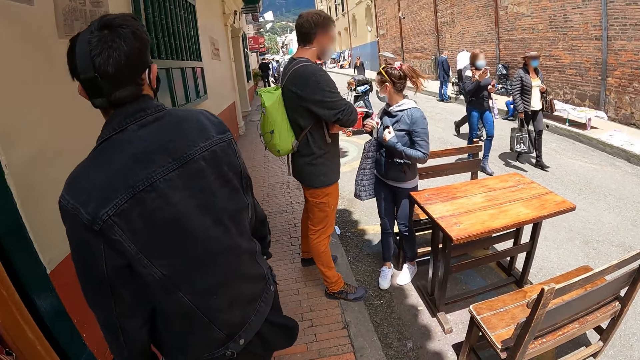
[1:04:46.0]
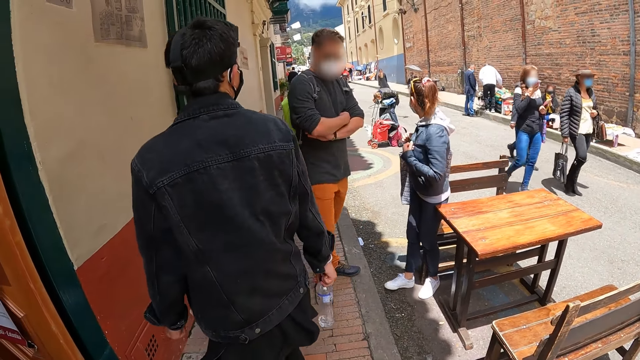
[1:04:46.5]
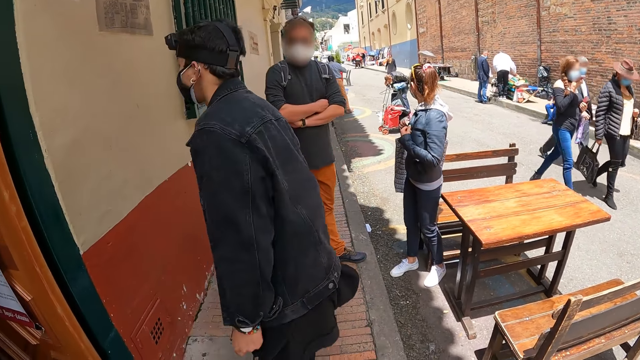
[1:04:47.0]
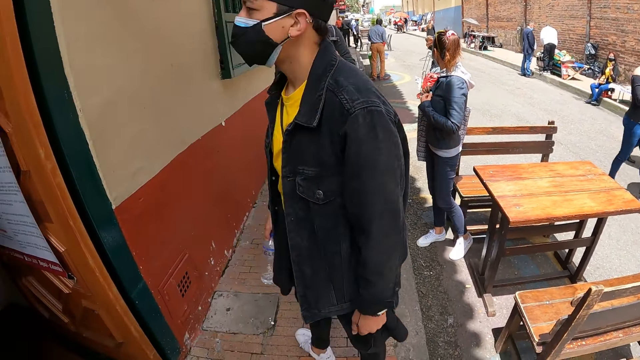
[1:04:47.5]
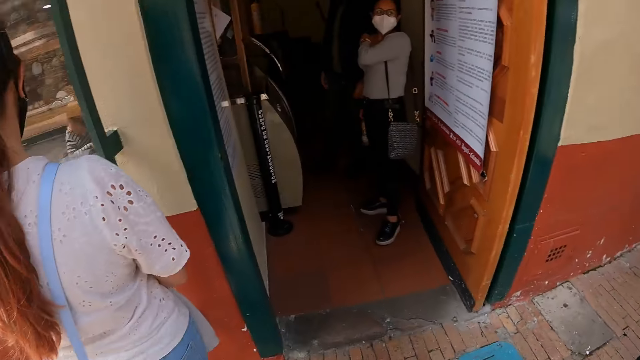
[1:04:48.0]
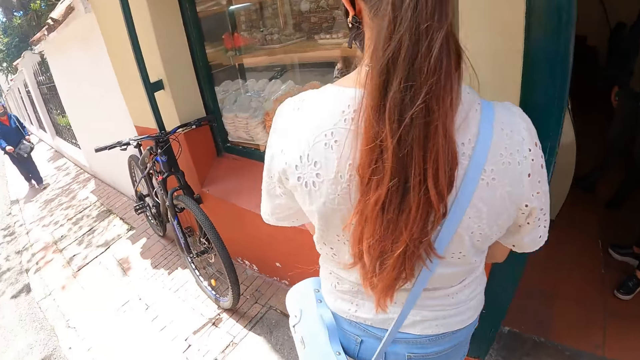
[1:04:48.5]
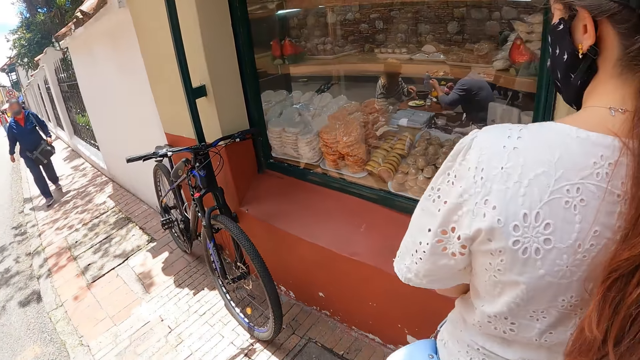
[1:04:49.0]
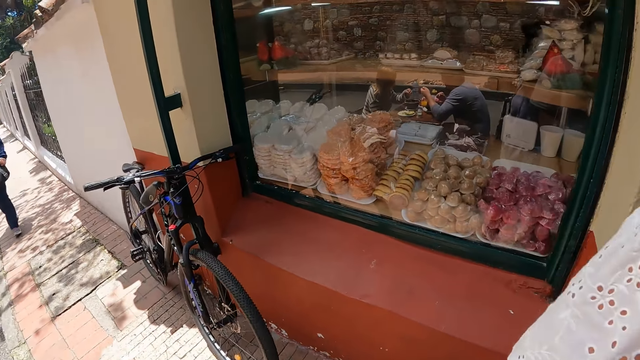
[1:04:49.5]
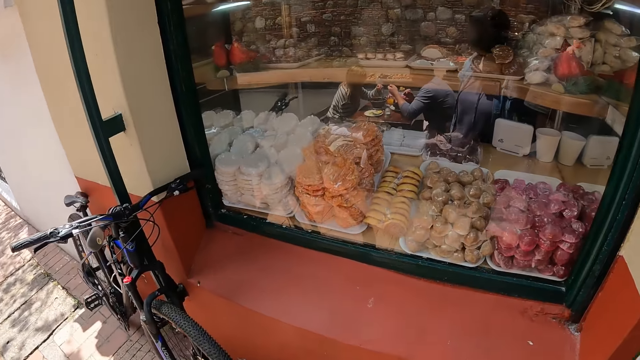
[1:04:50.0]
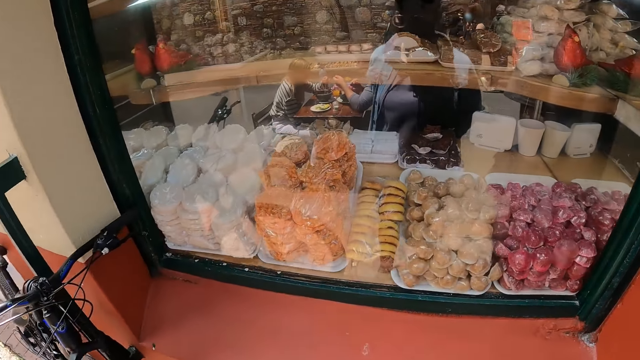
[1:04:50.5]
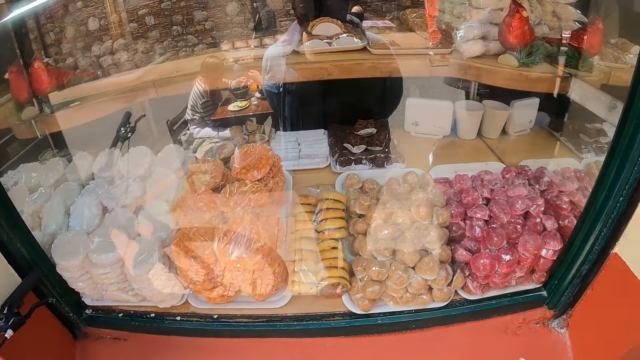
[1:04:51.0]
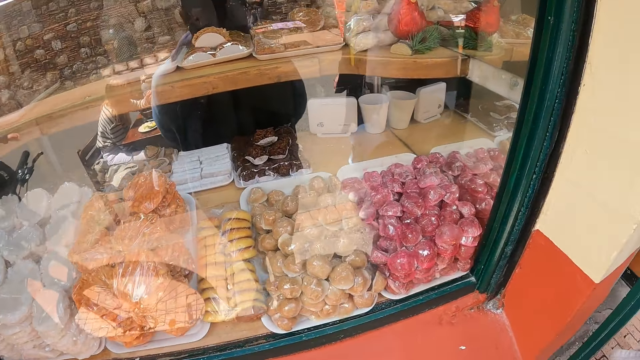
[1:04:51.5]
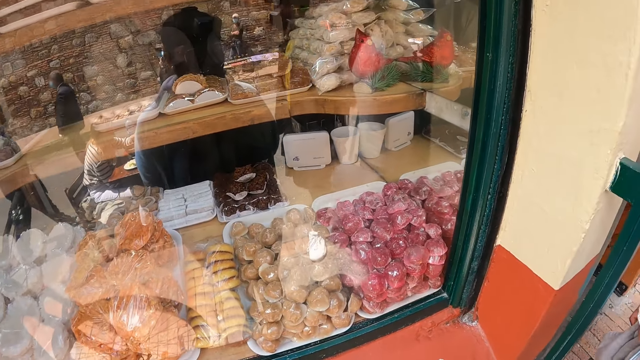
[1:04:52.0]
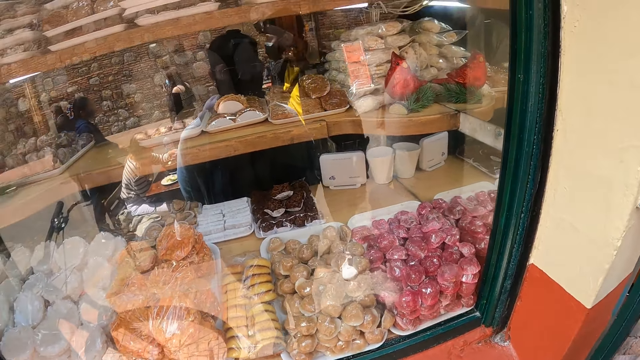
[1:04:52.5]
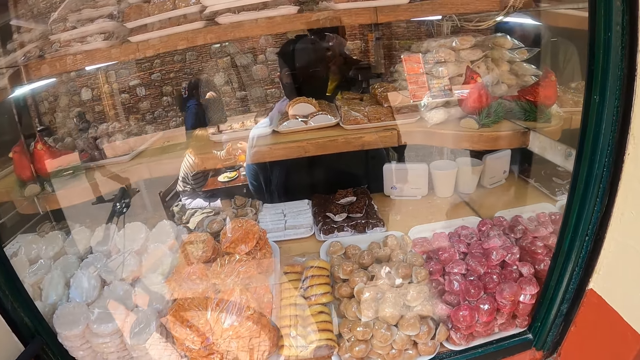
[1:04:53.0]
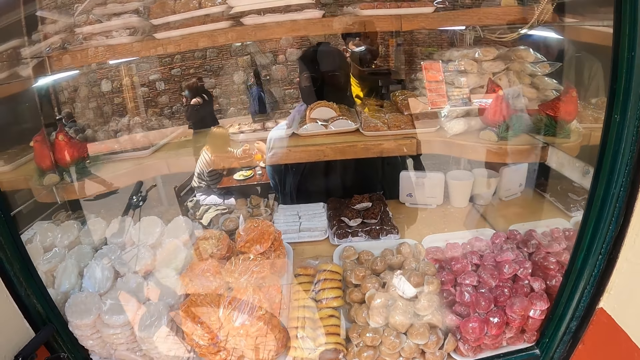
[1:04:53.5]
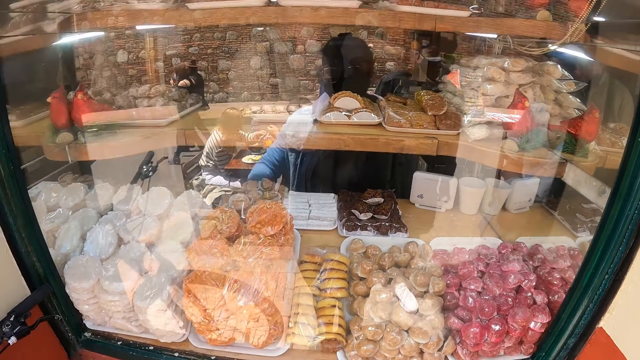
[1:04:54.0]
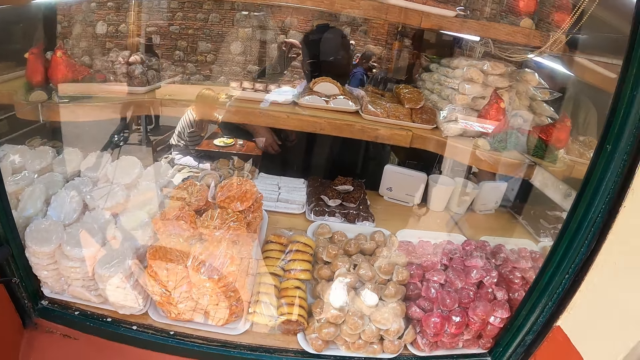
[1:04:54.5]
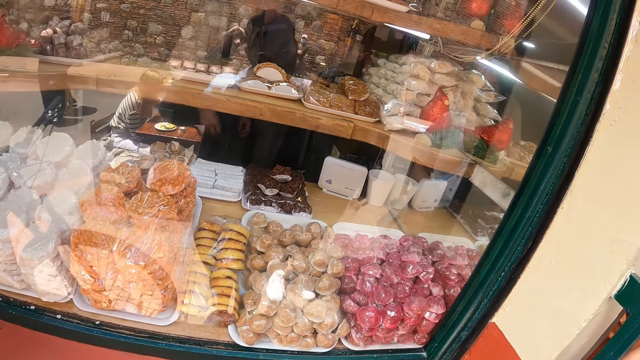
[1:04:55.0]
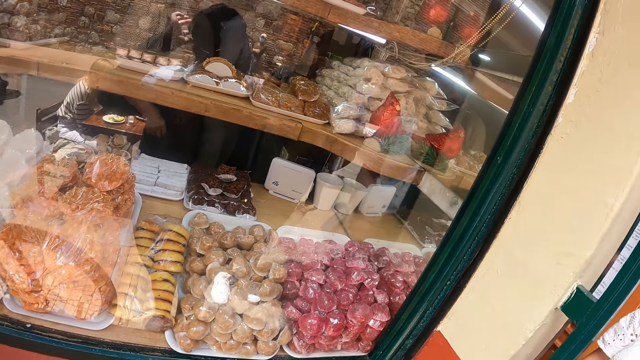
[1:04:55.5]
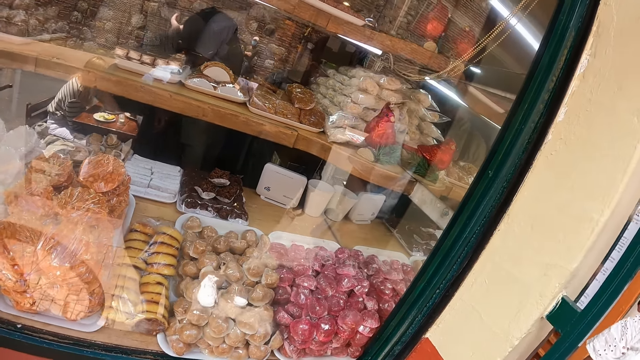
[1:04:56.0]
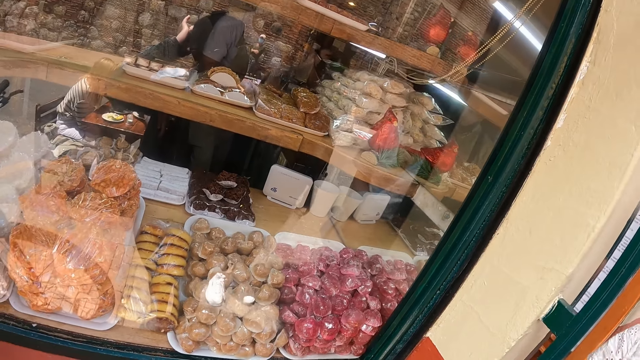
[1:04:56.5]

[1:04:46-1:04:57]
A man looks around. The camera wearer looks around. They look around.

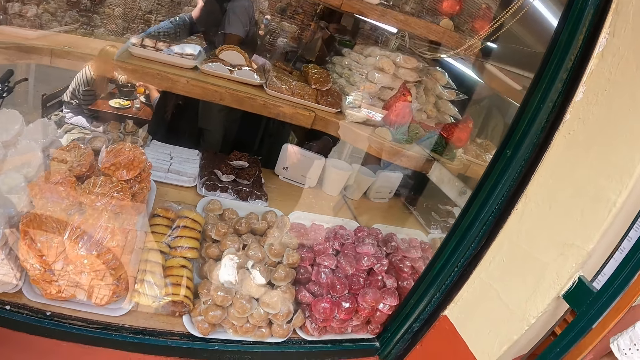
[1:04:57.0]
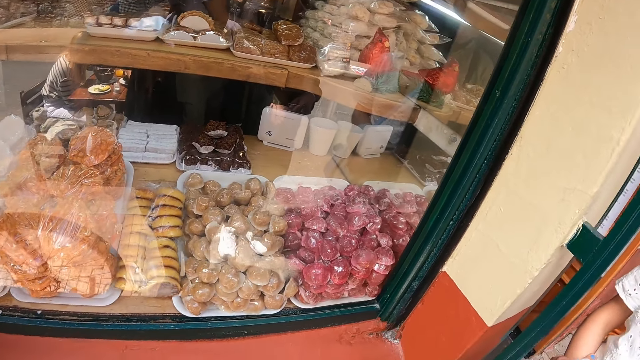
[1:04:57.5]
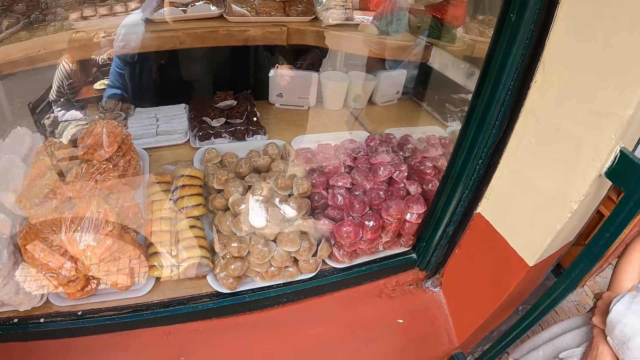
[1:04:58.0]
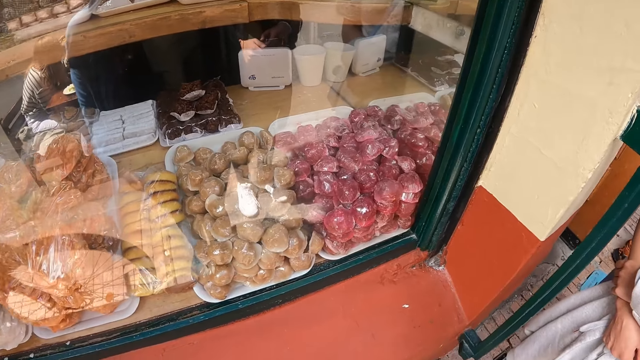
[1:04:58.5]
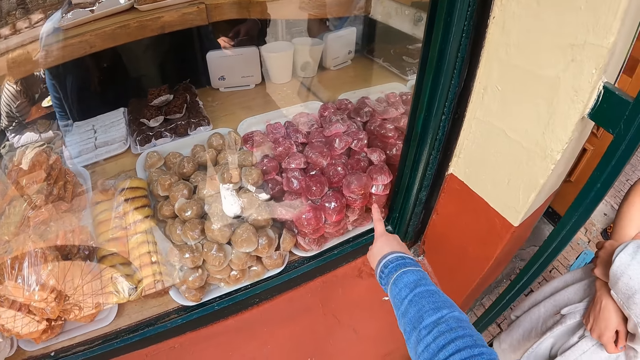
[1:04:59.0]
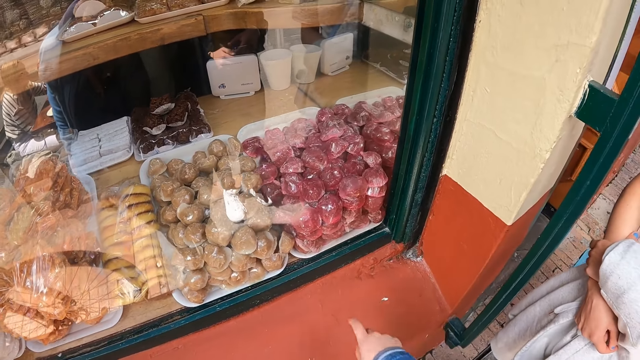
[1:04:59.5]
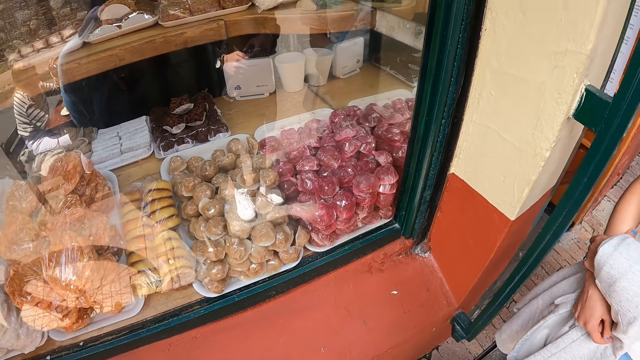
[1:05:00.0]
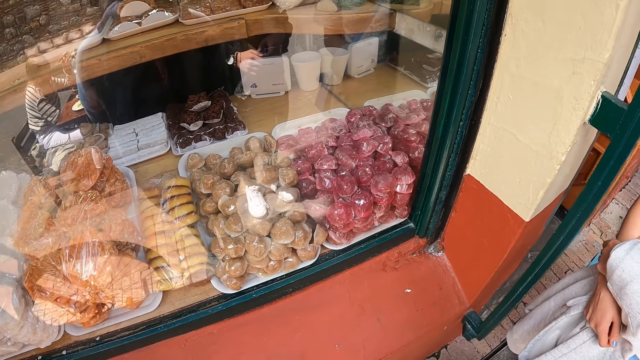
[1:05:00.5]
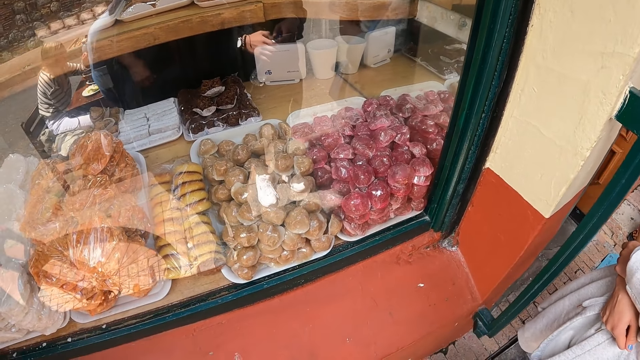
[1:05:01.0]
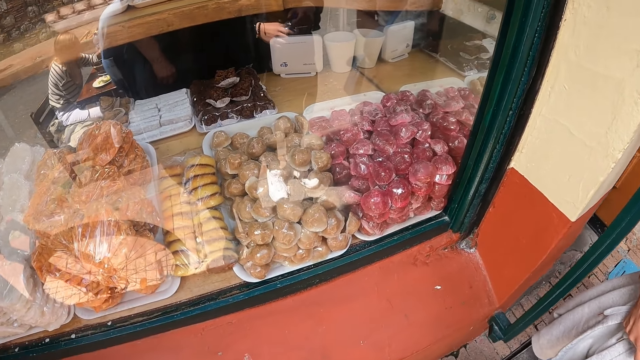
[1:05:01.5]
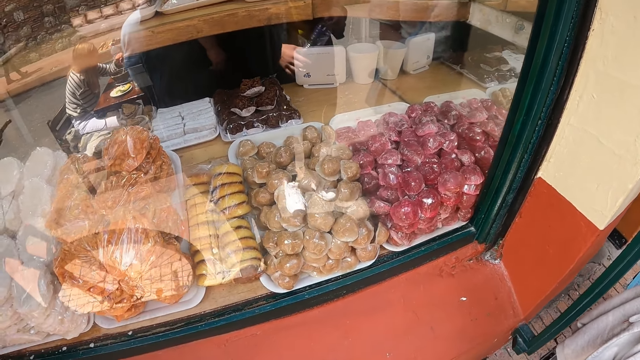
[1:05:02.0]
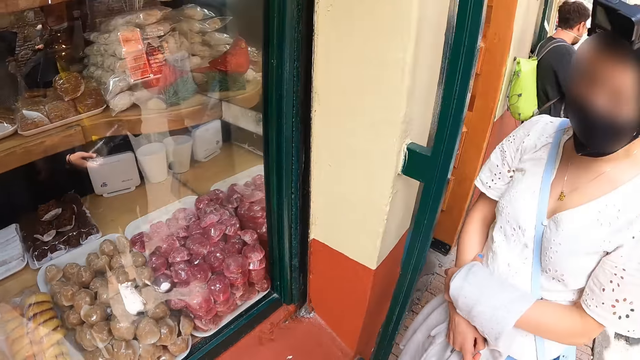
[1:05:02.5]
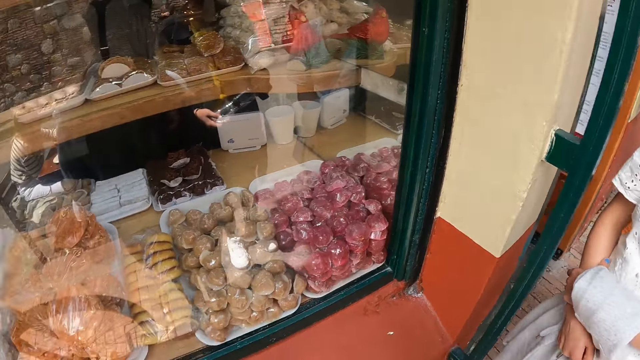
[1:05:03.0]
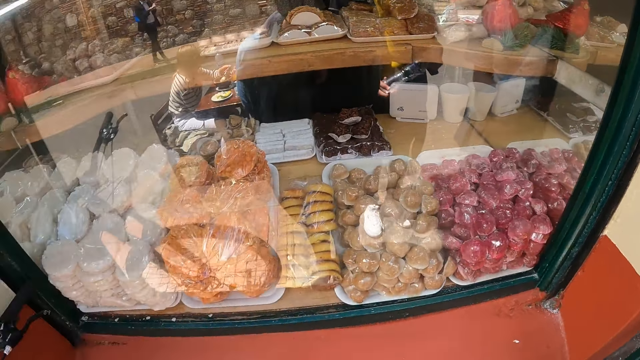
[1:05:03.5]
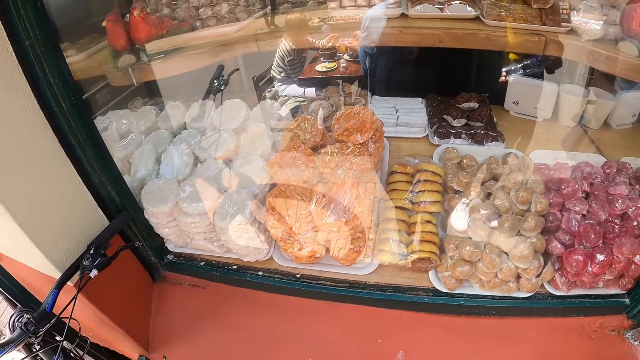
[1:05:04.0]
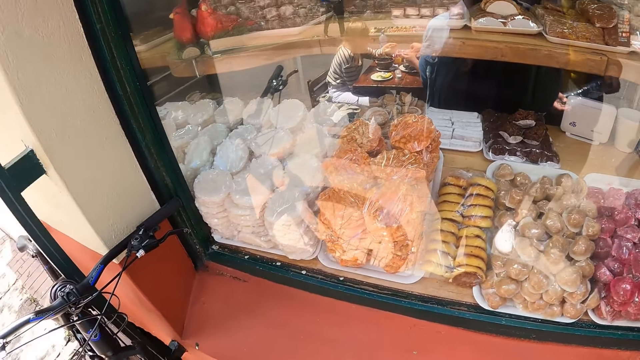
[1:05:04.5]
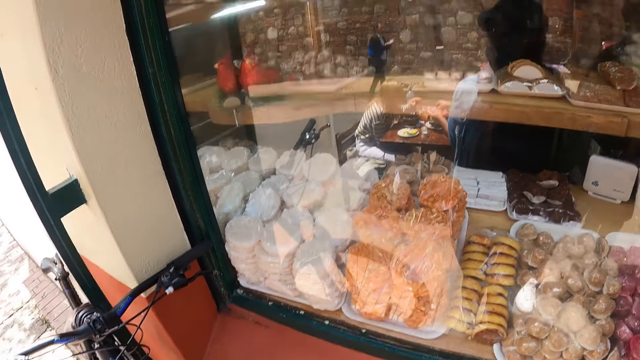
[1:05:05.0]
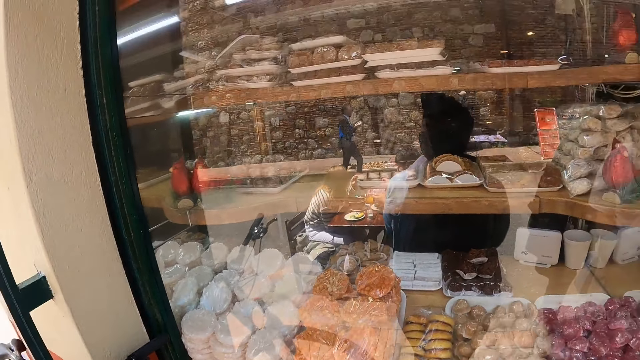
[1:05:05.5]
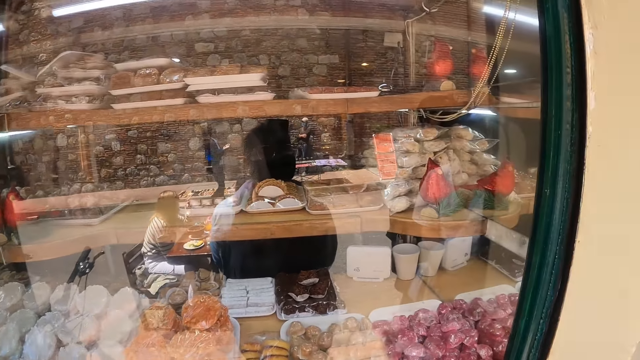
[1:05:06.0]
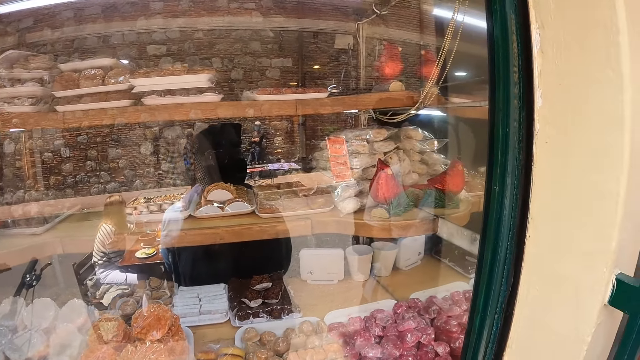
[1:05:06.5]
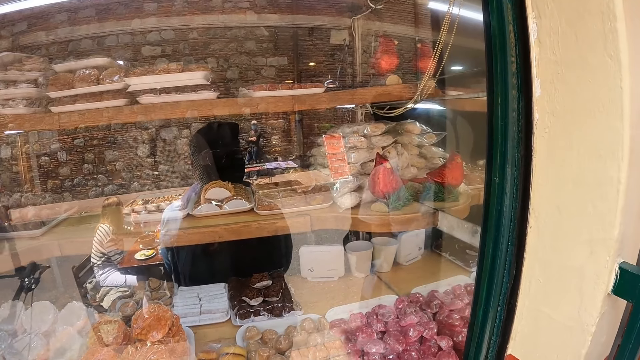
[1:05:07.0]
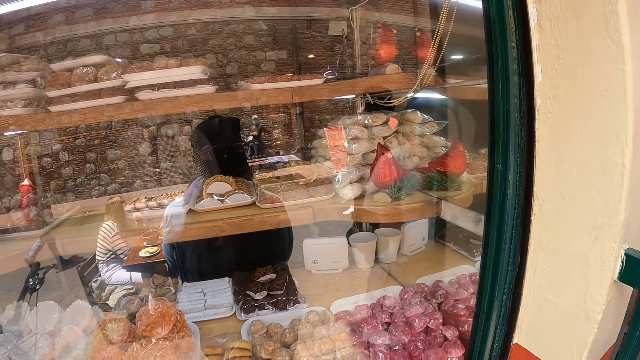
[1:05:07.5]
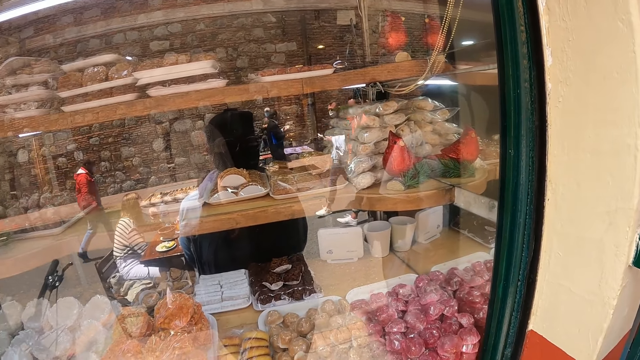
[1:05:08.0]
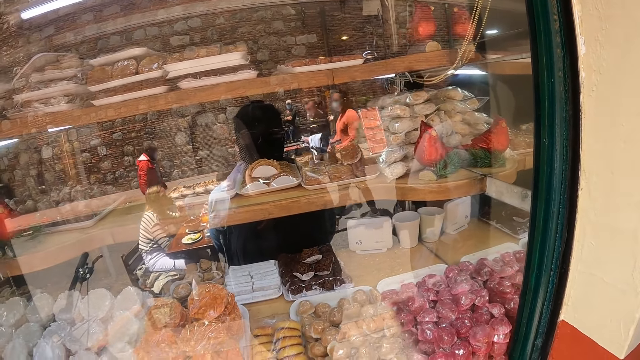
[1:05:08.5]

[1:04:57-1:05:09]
The camera wearer points at the shop. They look around.
